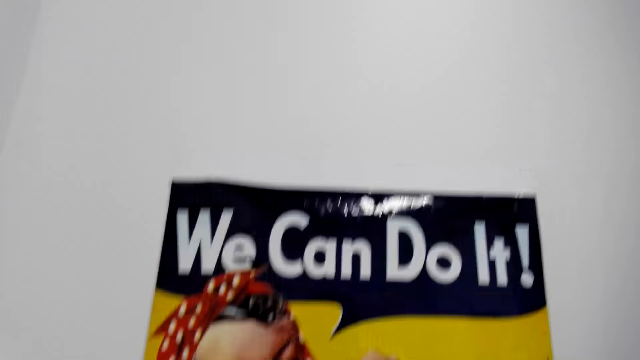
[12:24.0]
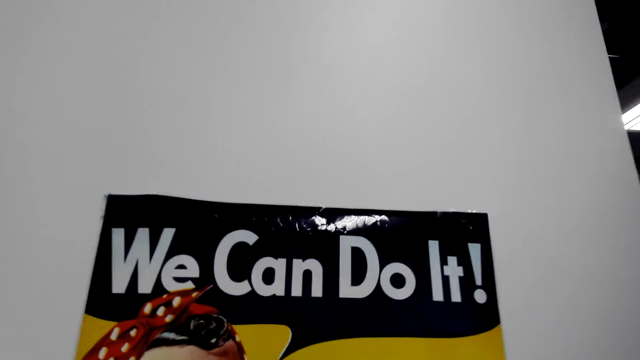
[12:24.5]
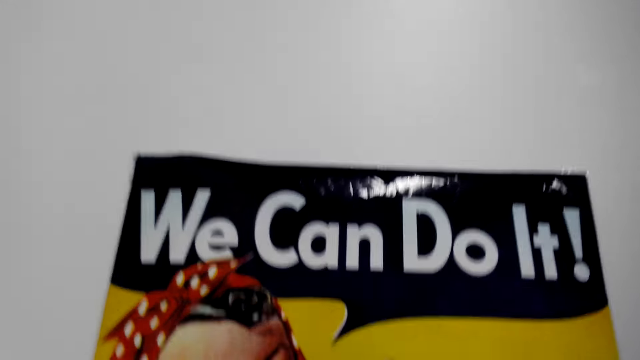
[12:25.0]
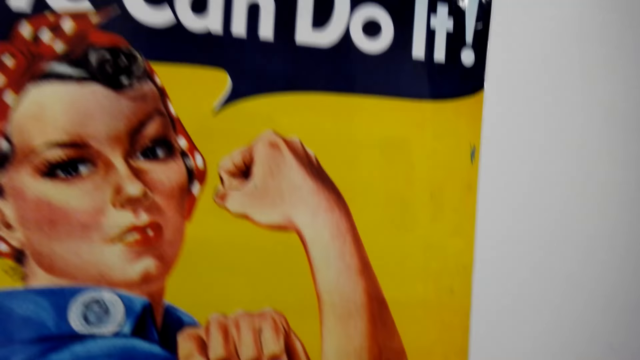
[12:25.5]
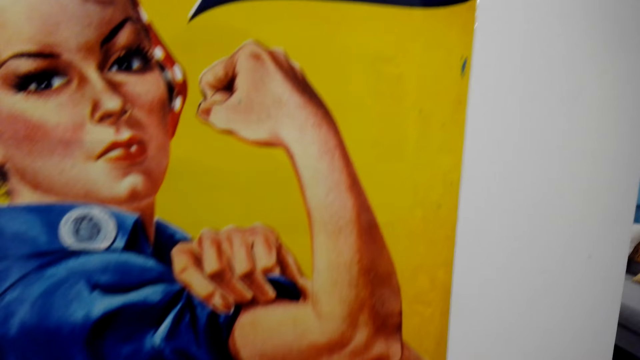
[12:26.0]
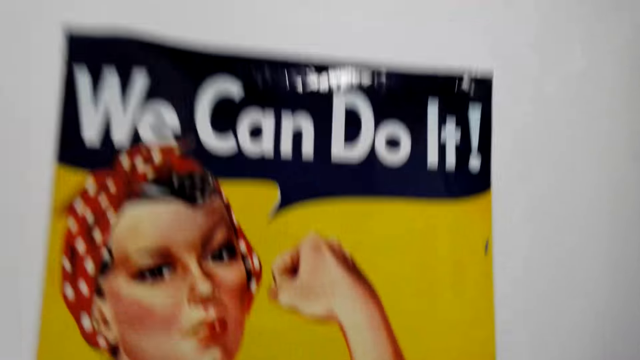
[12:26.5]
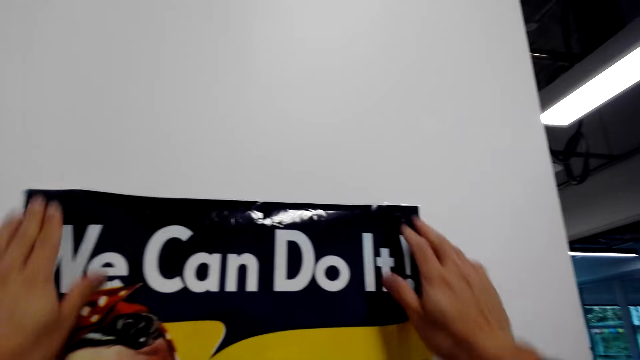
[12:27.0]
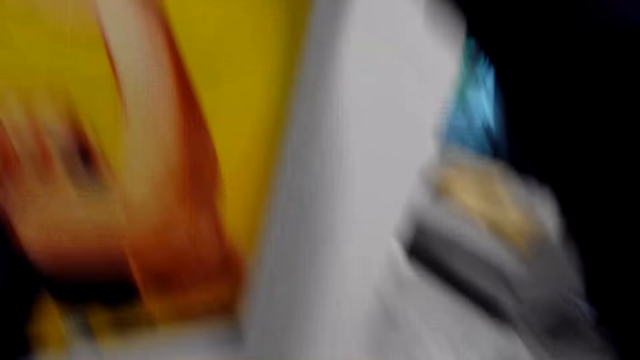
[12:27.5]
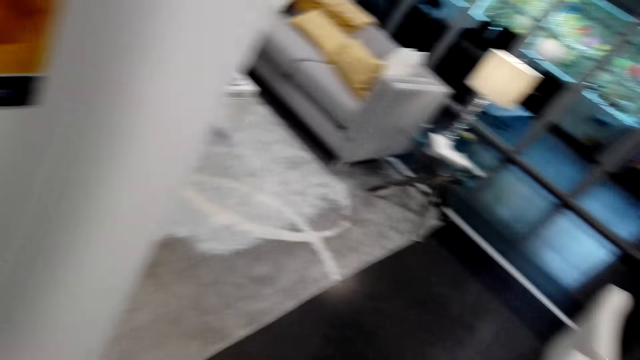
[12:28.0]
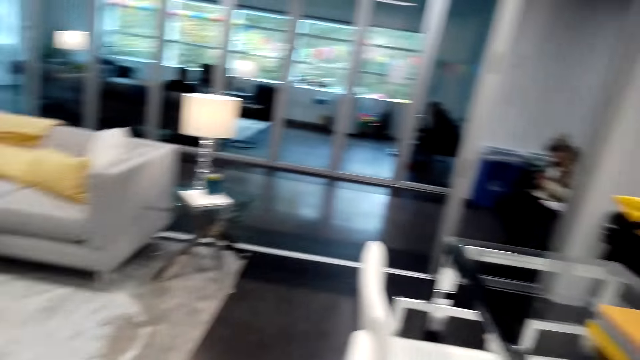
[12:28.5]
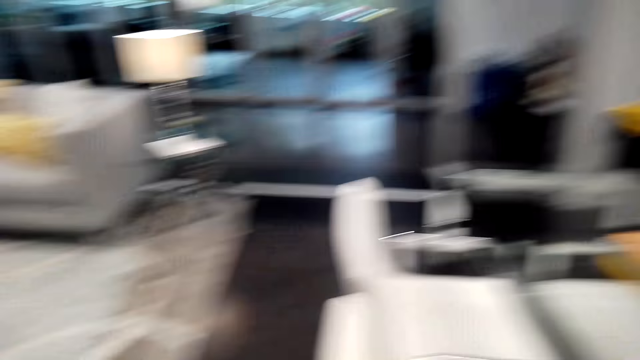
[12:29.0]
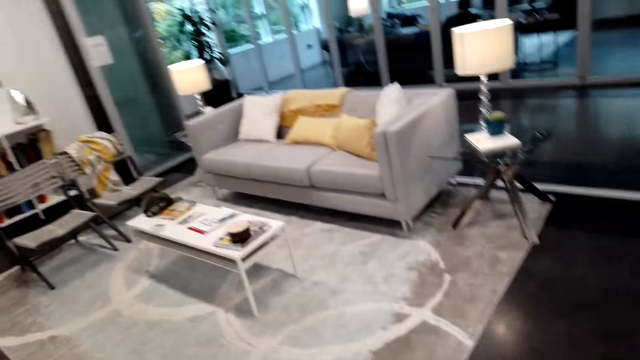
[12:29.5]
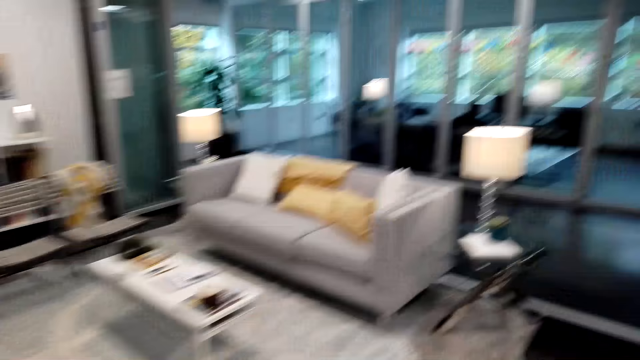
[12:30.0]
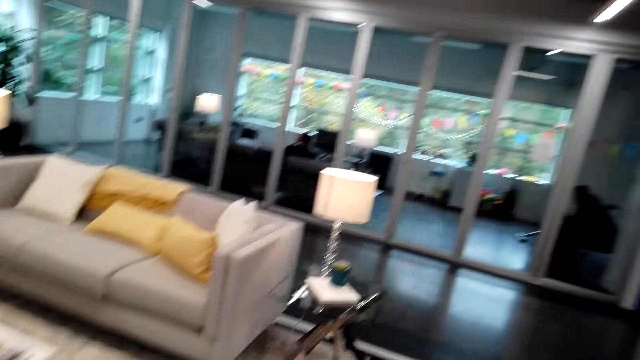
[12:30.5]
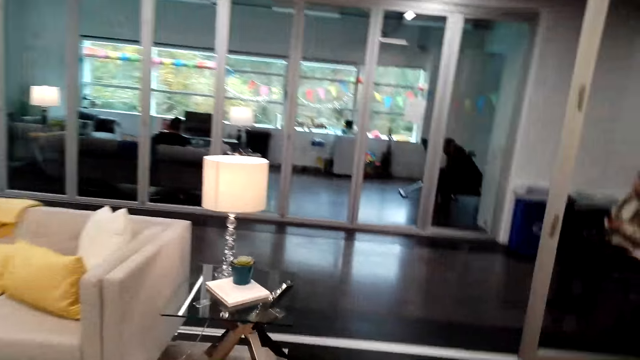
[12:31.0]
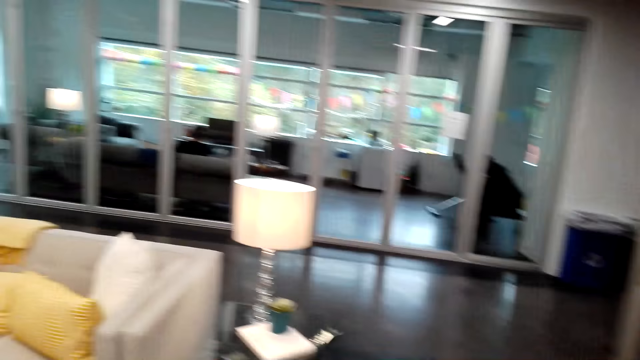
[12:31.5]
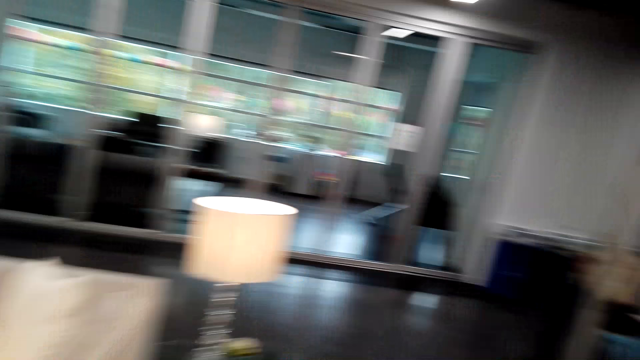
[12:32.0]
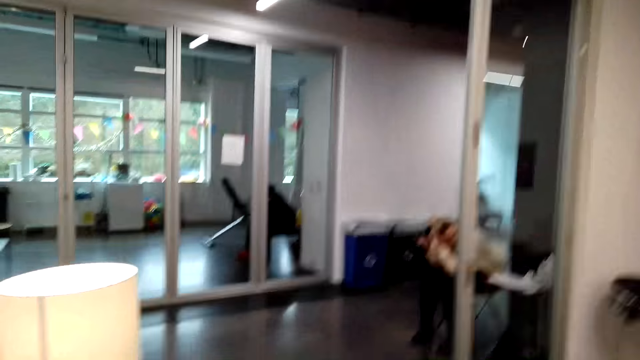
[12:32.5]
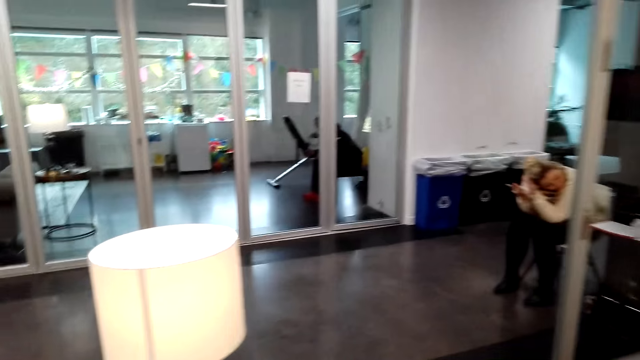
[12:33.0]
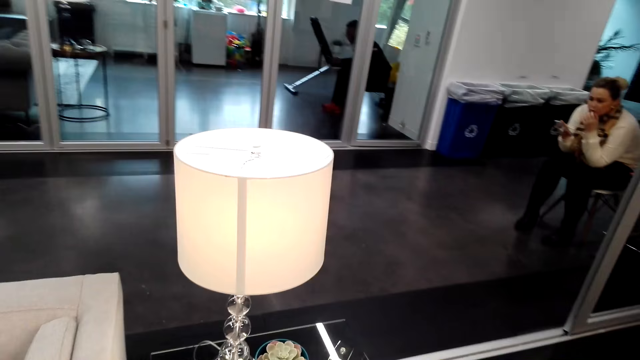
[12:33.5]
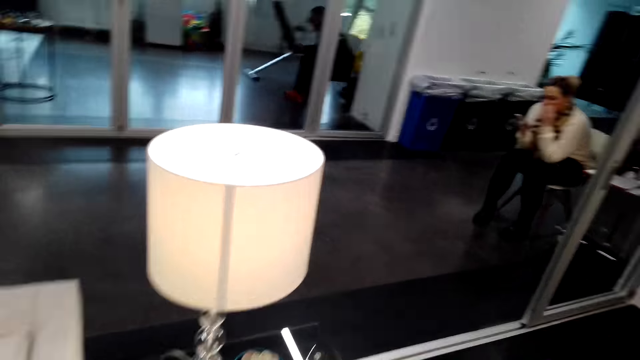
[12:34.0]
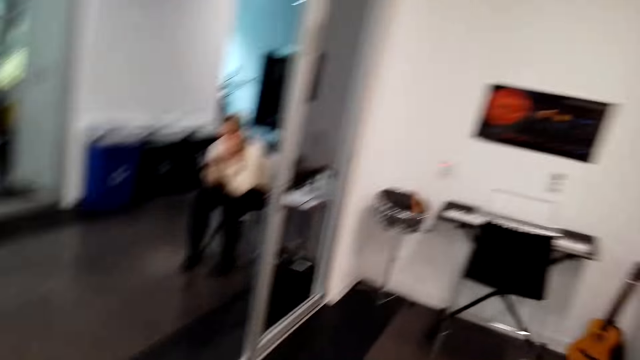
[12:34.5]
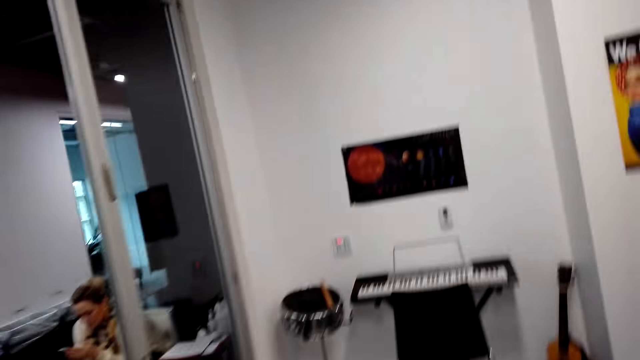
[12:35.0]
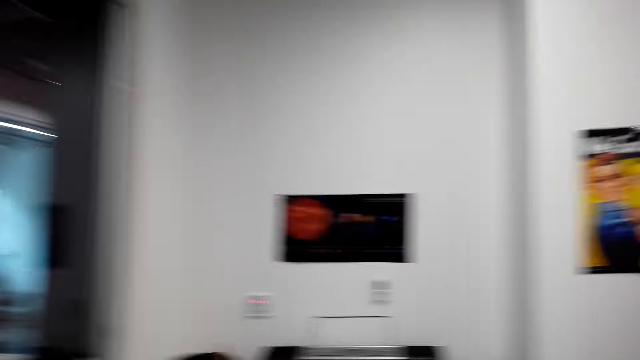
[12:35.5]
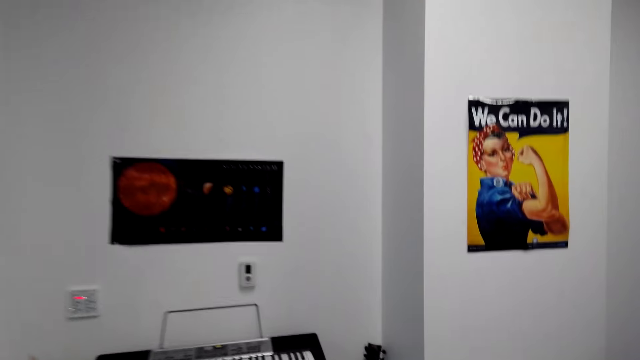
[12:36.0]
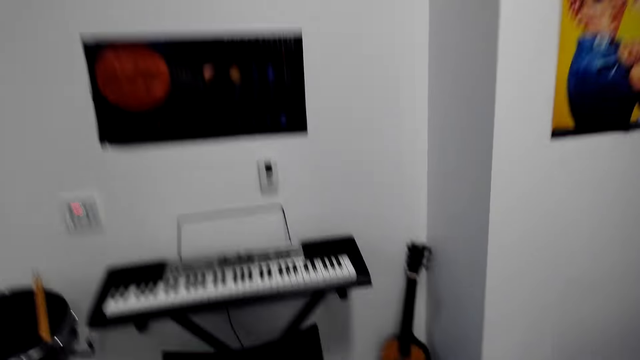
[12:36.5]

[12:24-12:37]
The camera wearer interacts with a woman. They walk in the house. The woman touches her hair.

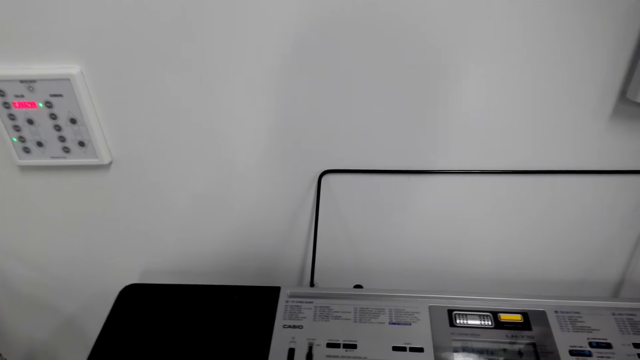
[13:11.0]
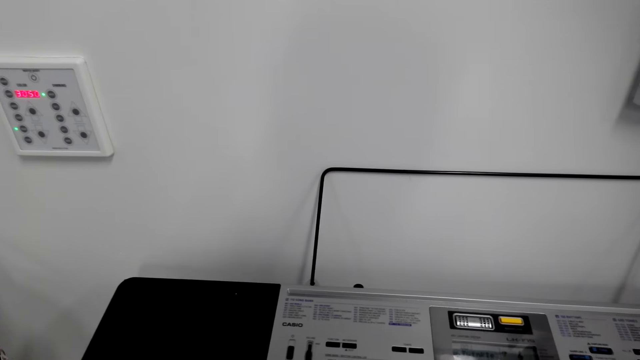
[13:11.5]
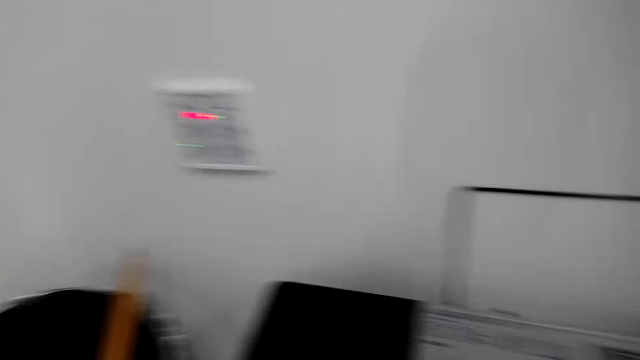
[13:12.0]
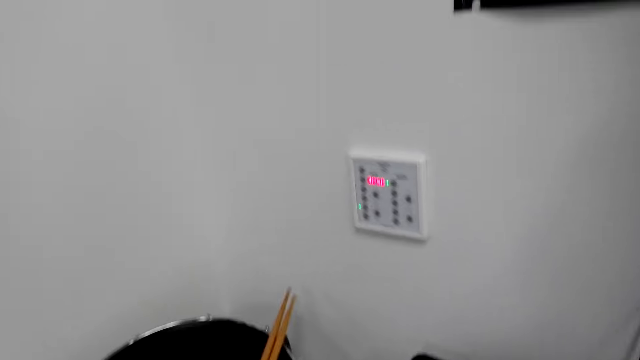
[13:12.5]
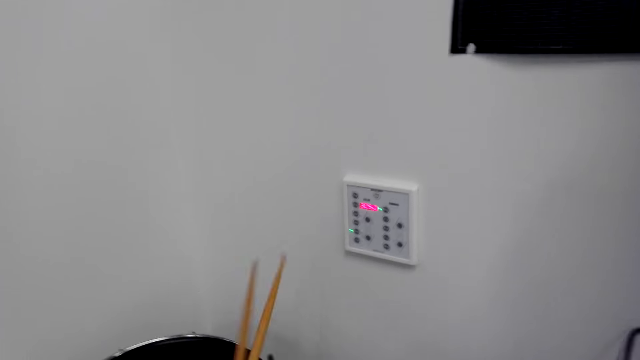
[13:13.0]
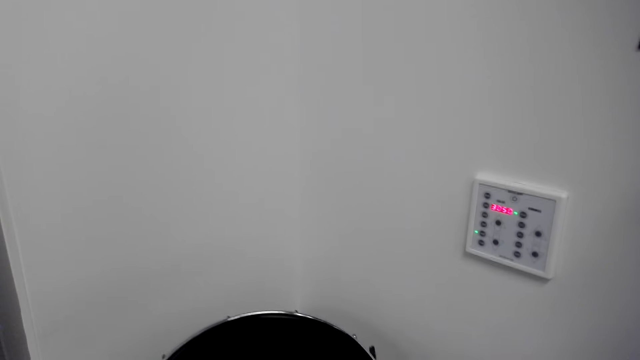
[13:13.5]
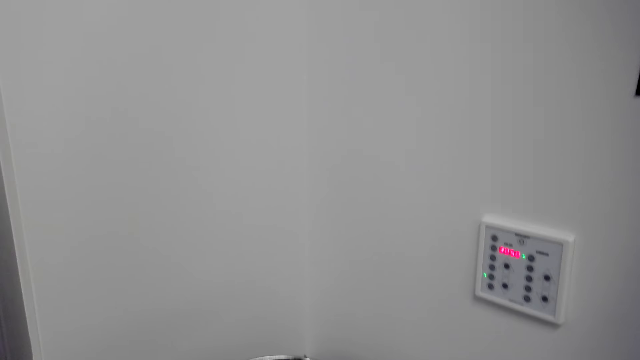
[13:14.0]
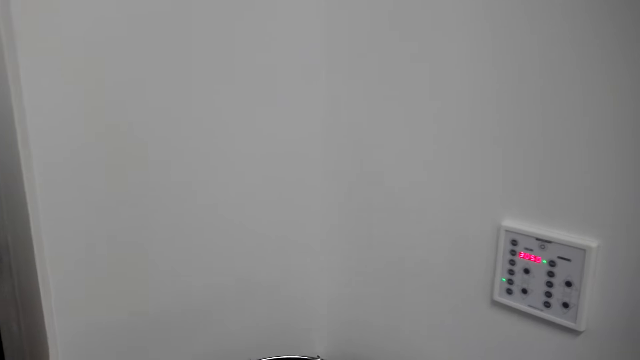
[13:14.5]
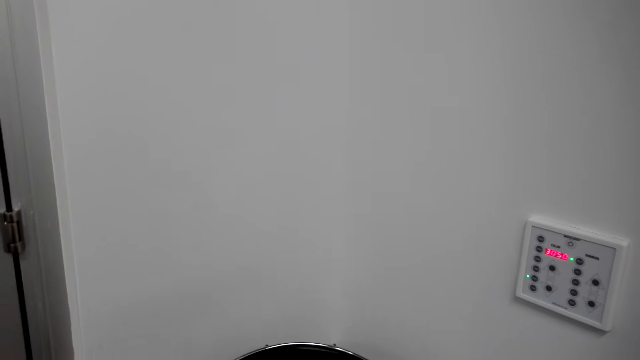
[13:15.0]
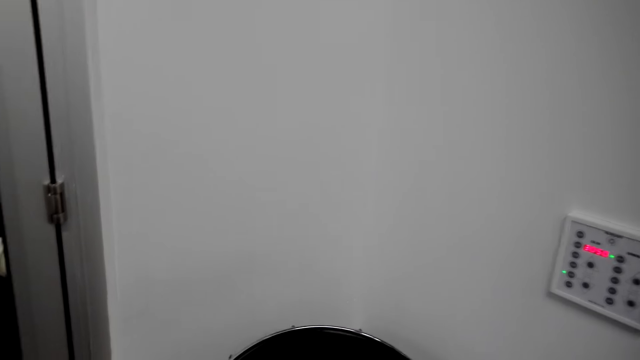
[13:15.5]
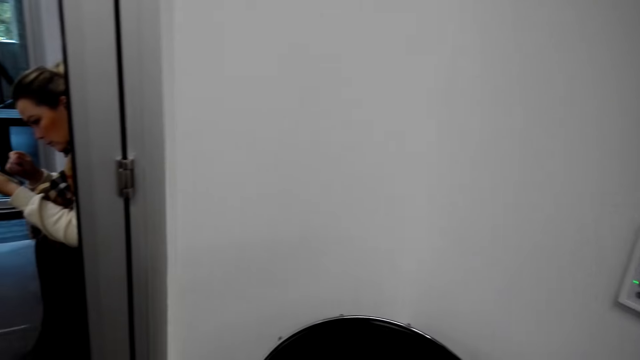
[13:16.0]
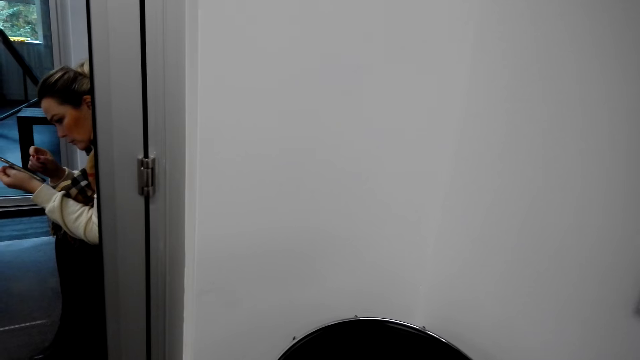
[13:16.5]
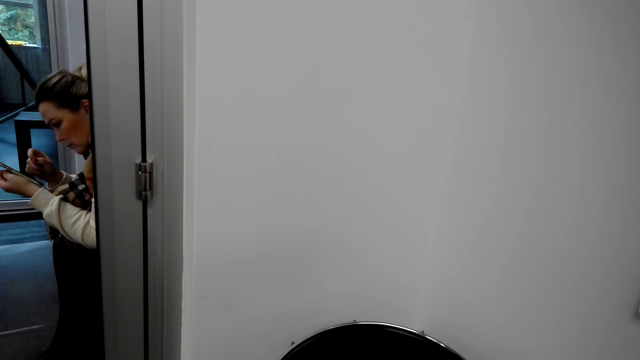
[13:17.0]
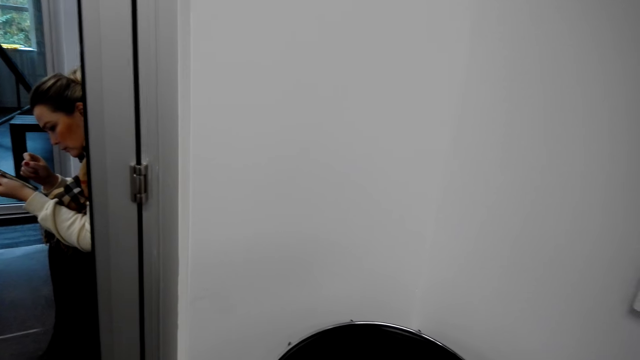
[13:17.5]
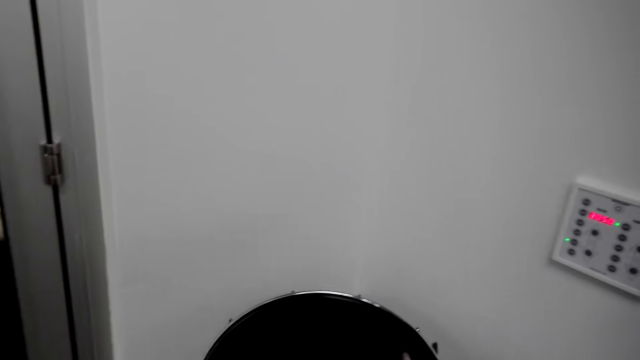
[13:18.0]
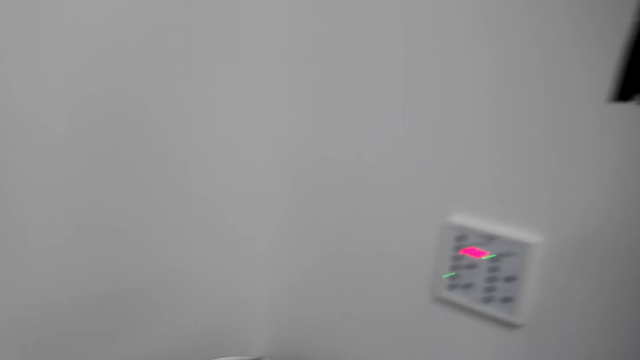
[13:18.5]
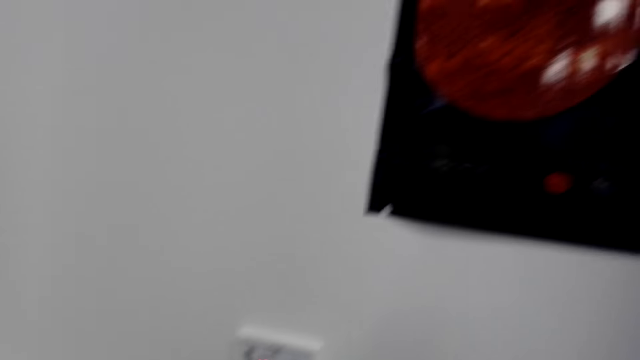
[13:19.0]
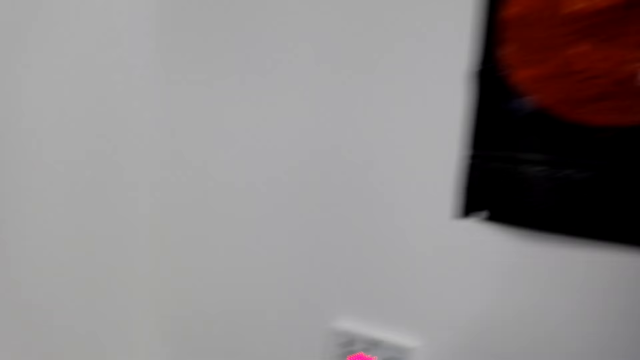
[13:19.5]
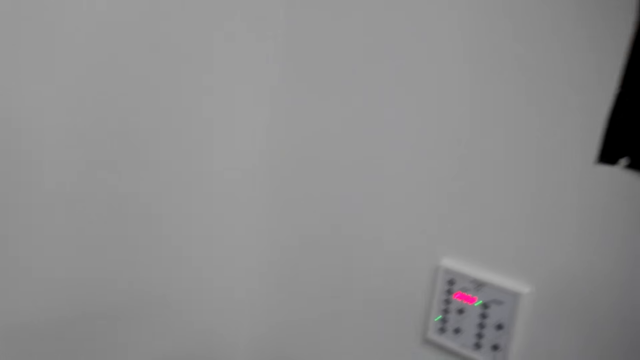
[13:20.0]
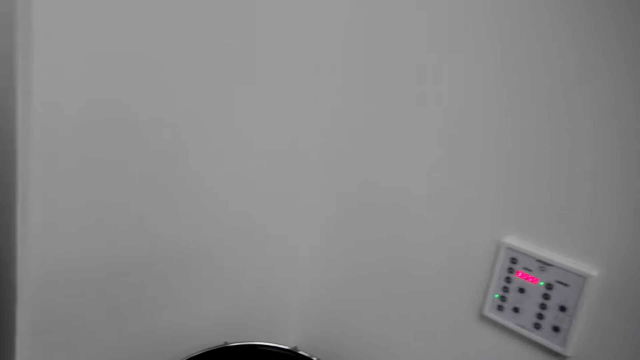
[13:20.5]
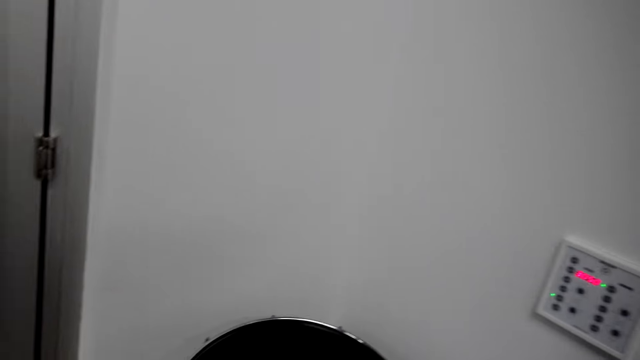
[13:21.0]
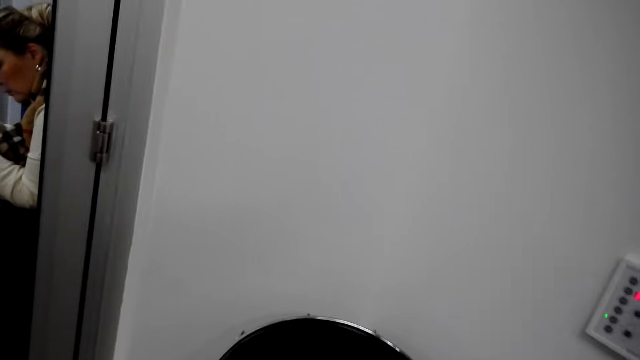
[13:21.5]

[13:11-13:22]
The camera wearer picks up drum sticks. They hit a drum with the drum sticks. A woman stares at her phone. The camera wearer hits the drum with the drum sticks.
